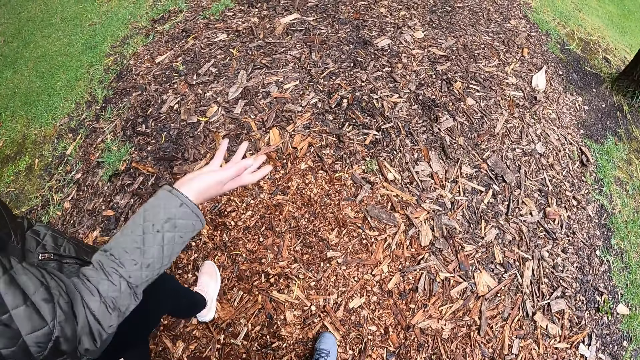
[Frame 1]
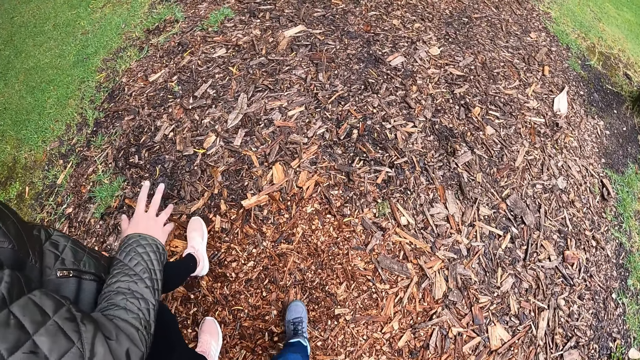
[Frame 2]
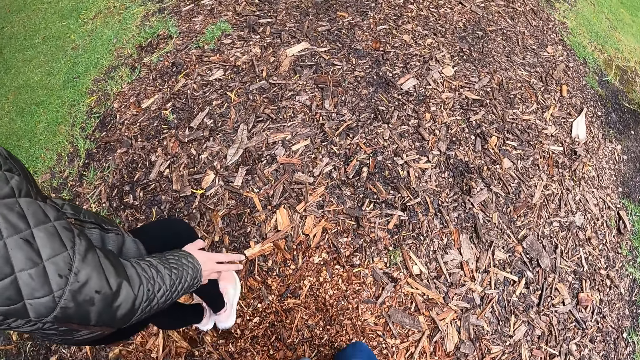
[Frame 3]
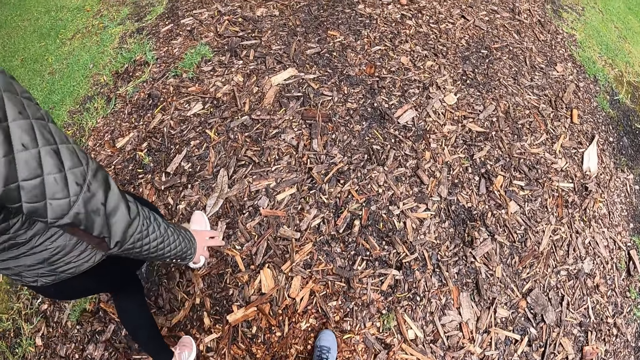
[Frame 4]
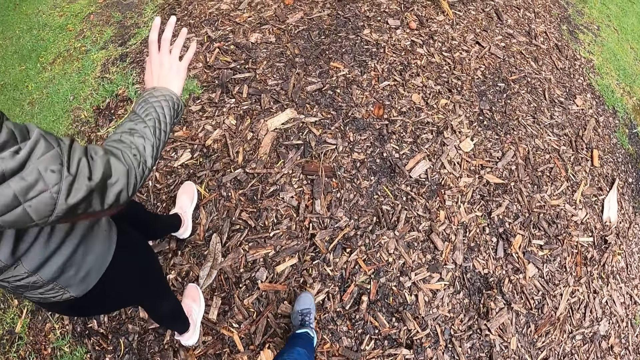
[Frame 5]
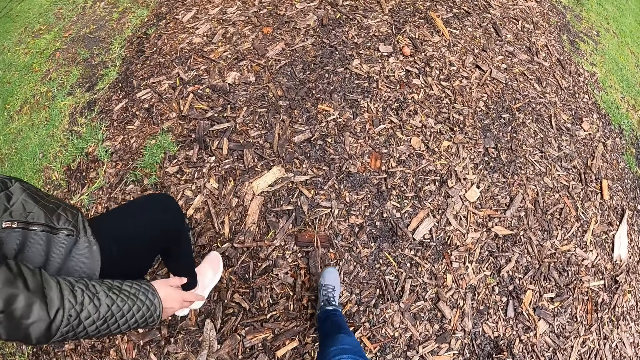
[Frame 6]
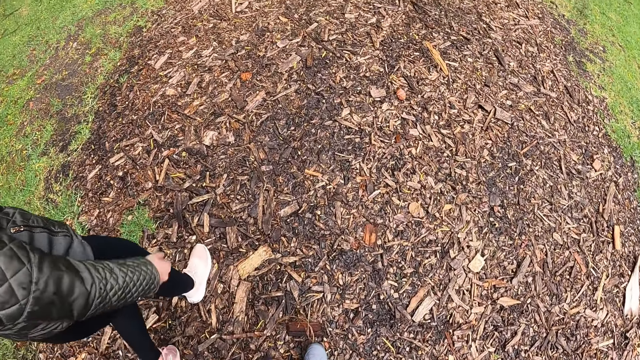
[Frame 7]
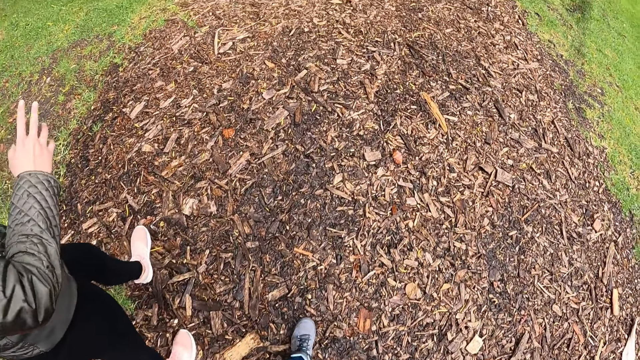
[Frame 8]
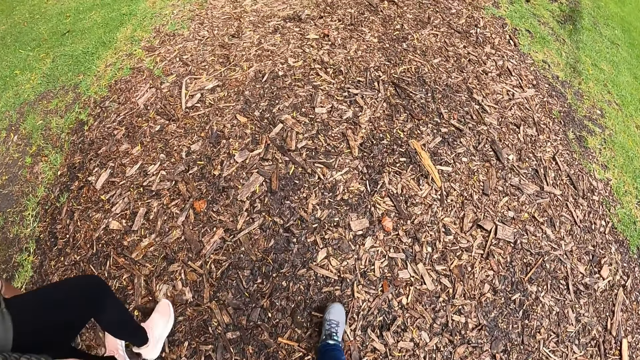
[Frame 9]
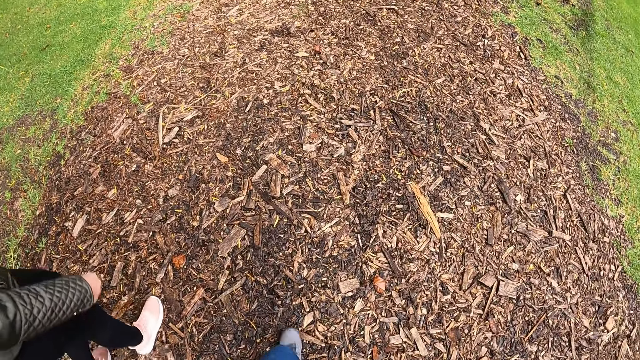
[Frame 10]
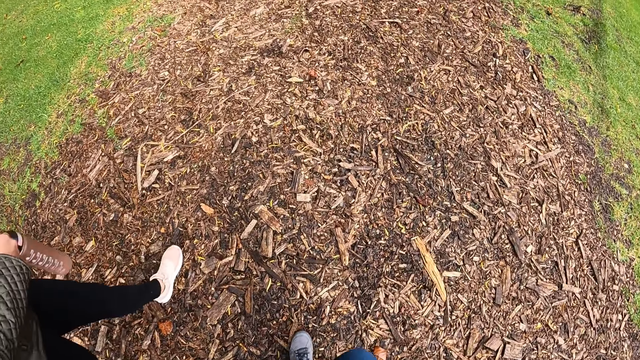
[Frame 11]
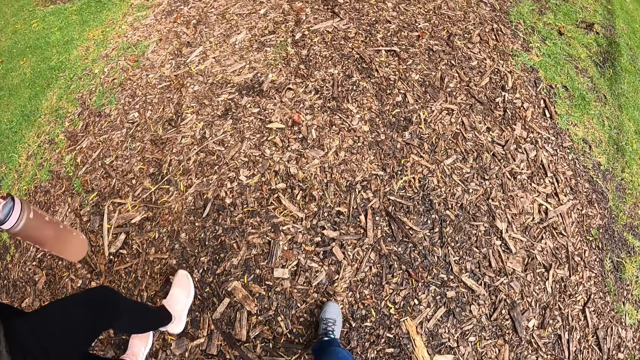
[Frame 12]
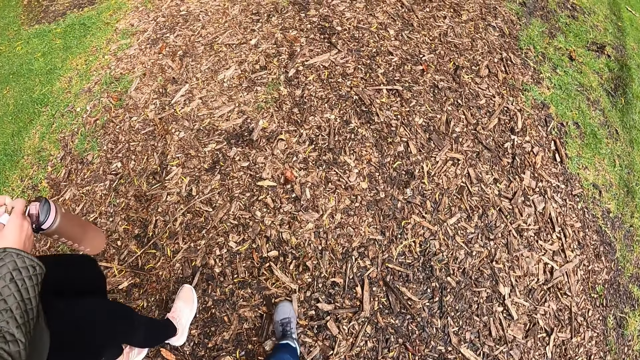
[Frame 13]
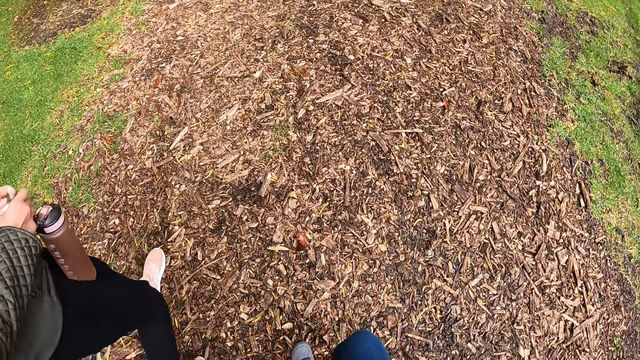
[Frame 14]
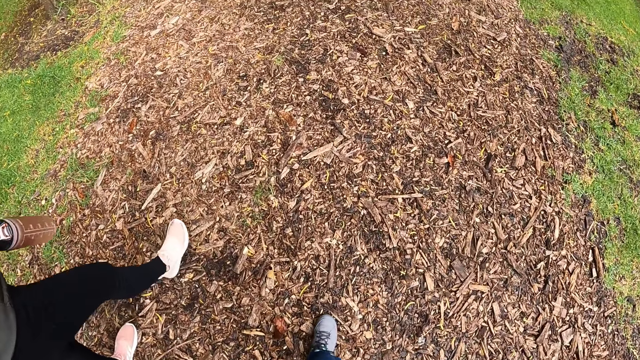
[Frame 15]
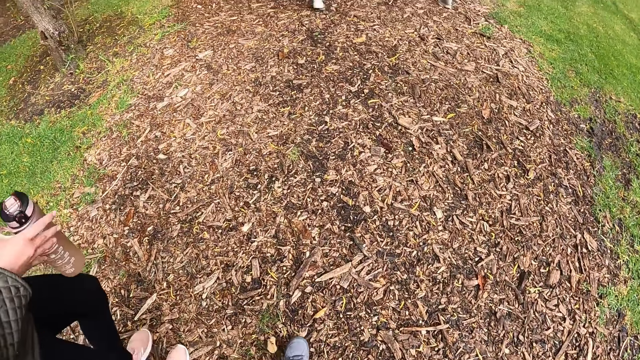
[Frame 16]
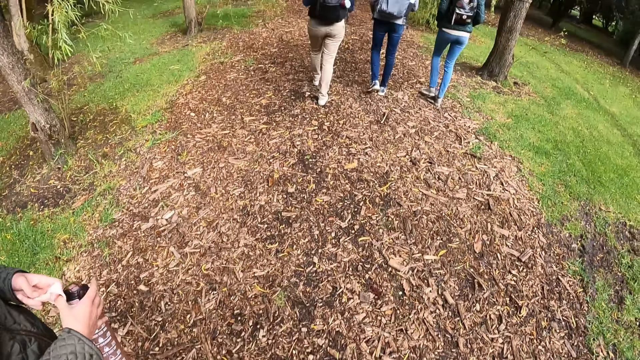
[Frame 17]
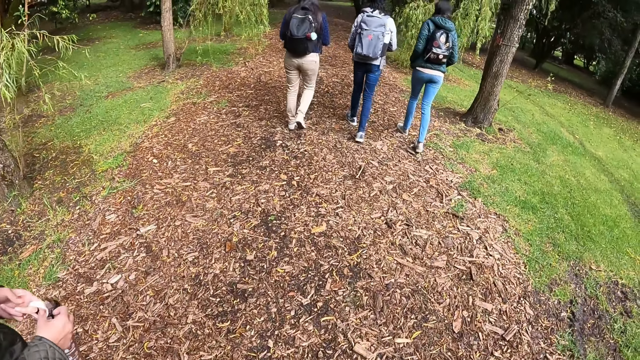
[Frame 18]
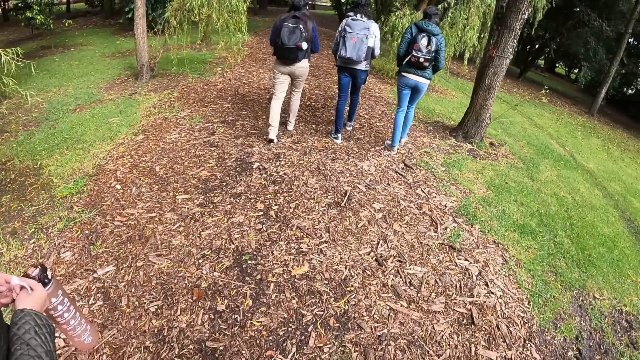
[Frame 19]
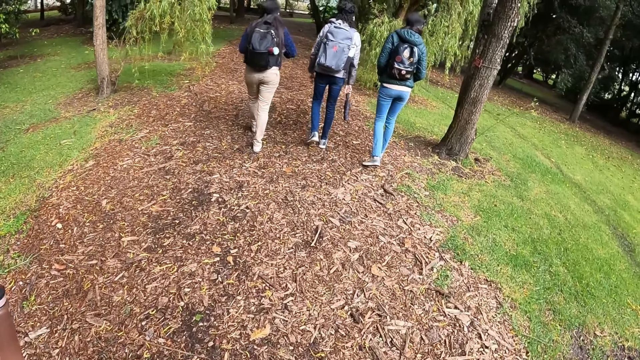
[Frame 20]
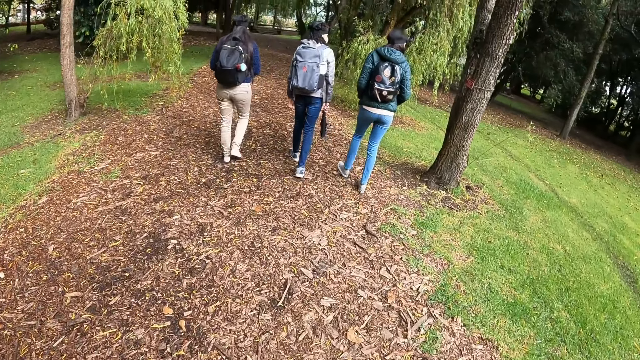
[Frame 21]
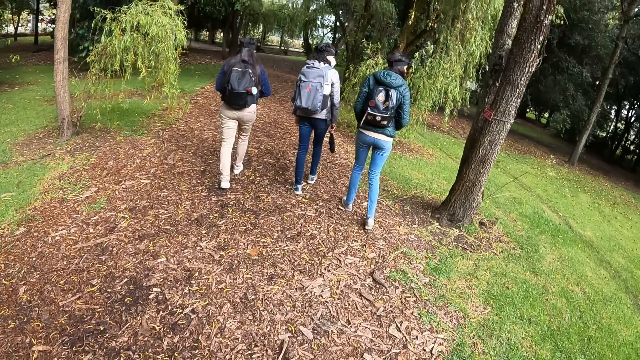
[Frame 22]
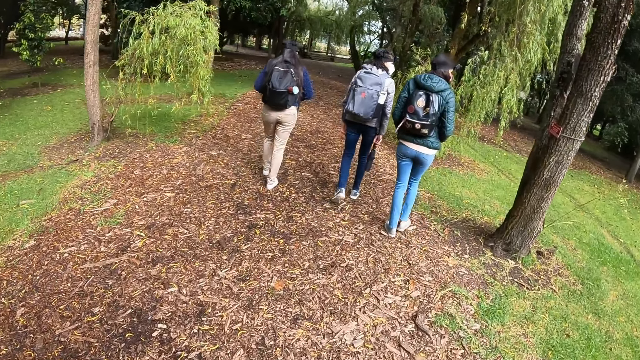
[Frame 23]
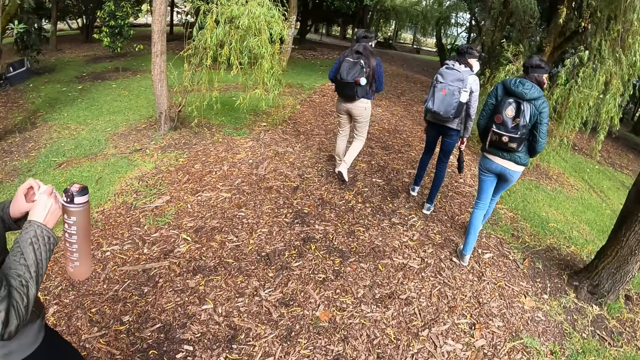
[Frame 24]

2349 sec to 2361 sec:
The woman holds the bottle with both hands.

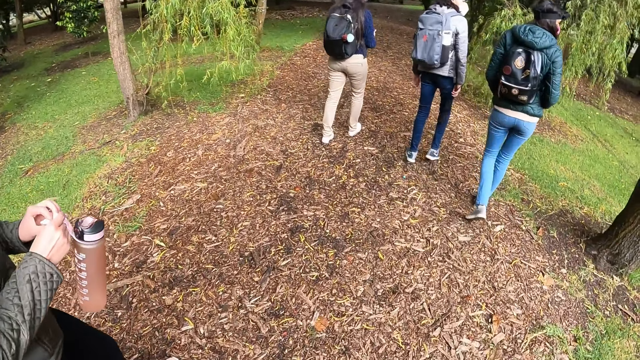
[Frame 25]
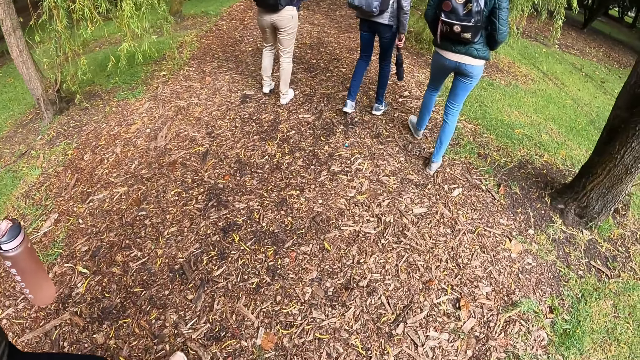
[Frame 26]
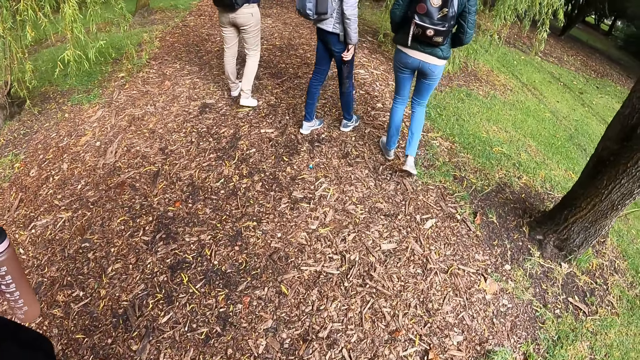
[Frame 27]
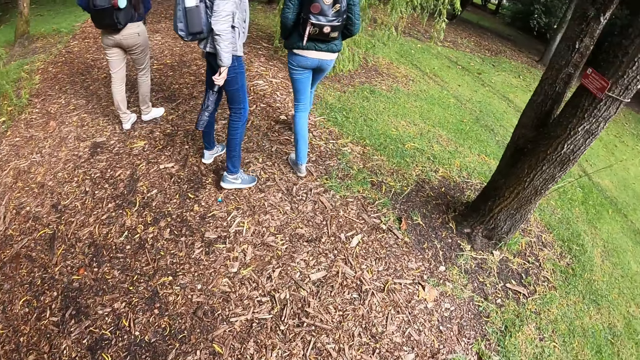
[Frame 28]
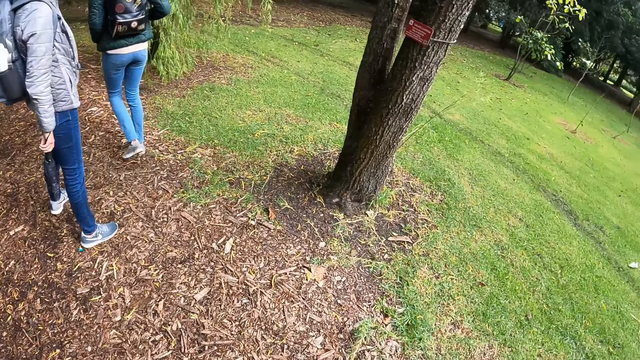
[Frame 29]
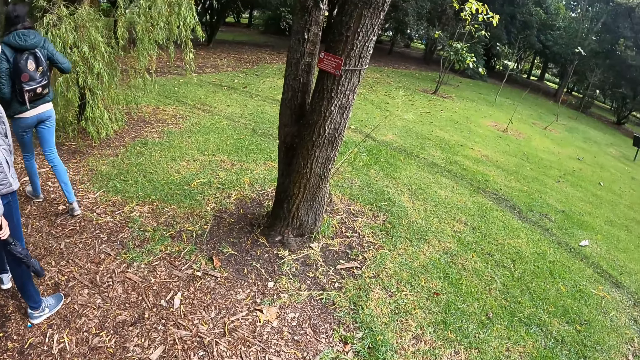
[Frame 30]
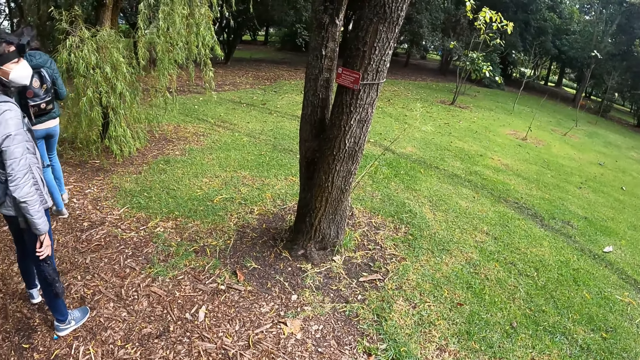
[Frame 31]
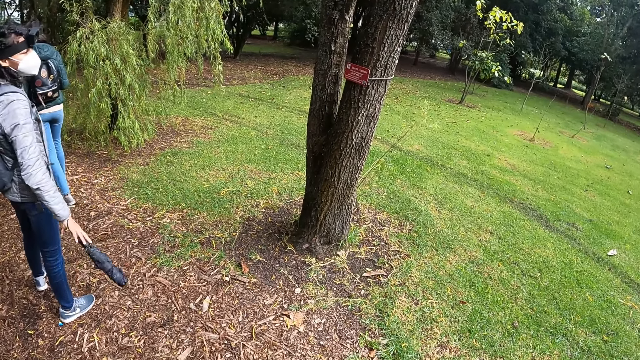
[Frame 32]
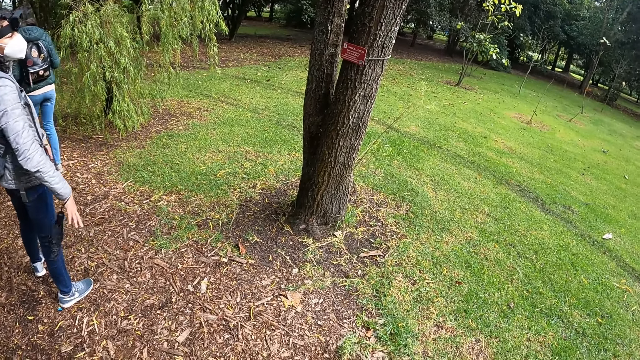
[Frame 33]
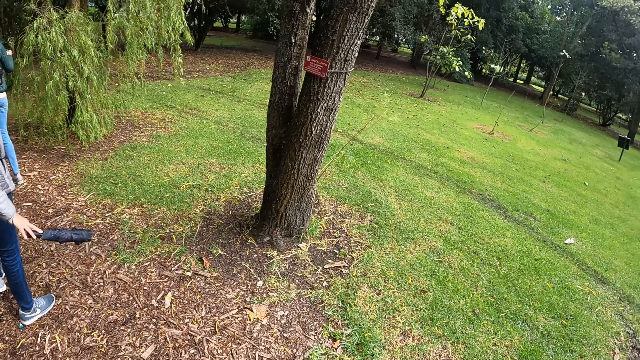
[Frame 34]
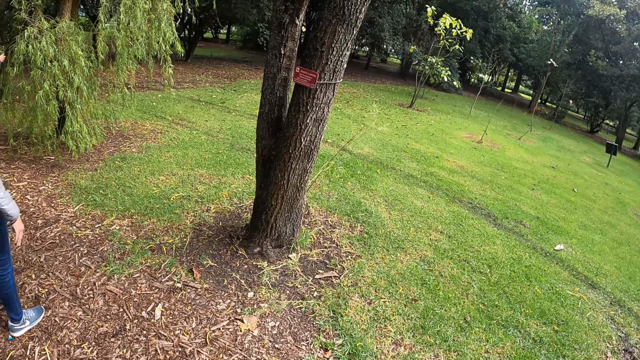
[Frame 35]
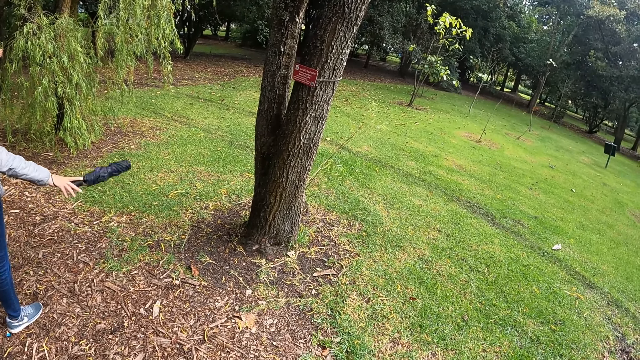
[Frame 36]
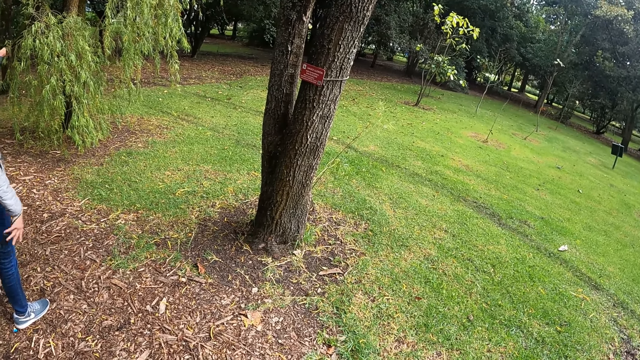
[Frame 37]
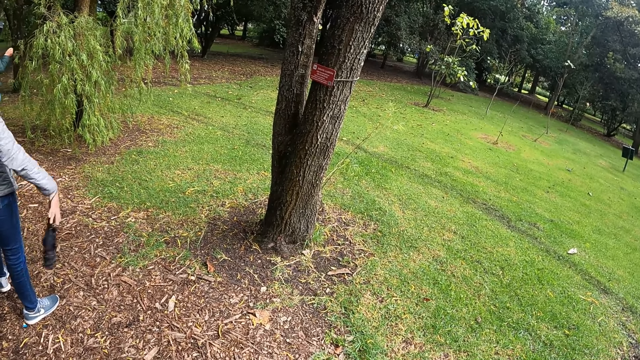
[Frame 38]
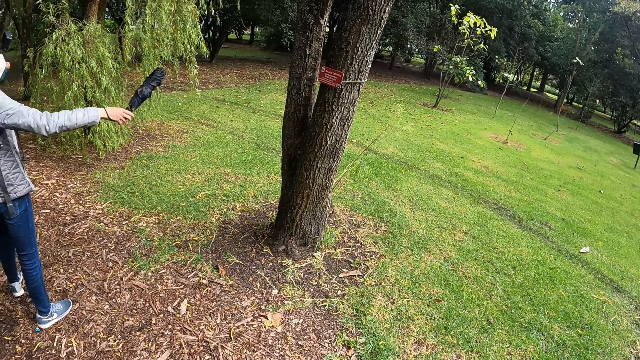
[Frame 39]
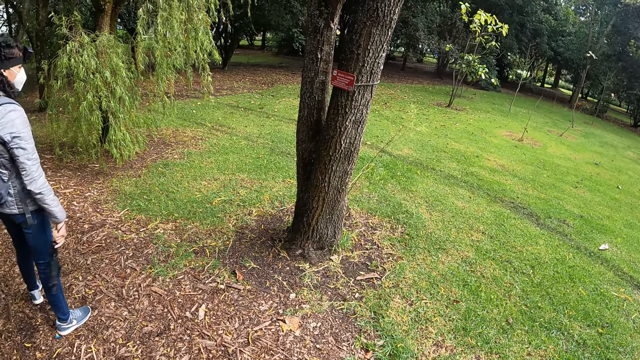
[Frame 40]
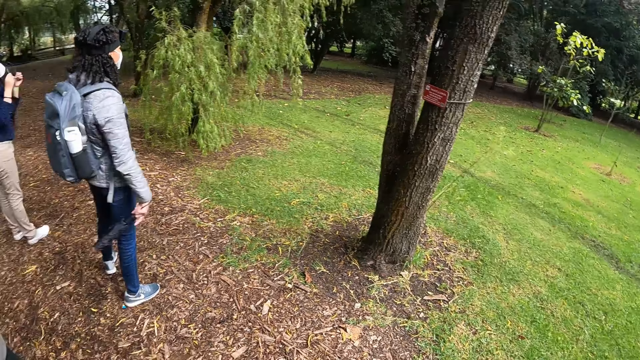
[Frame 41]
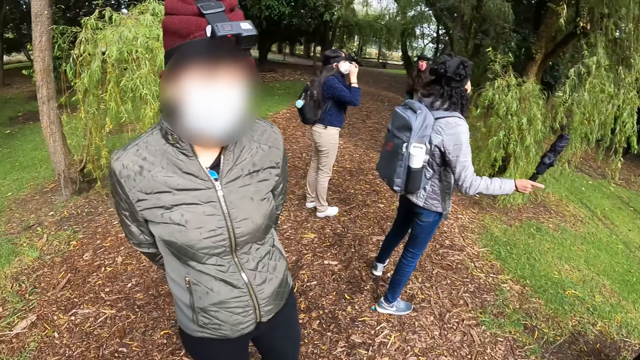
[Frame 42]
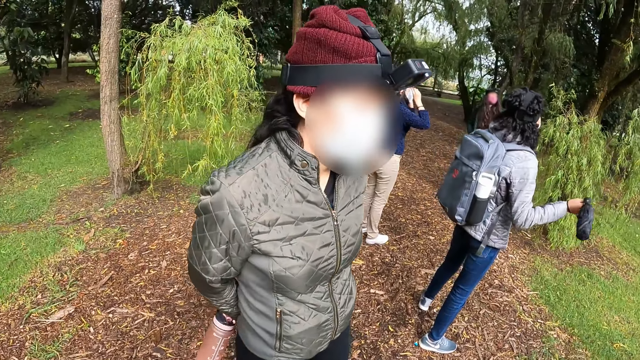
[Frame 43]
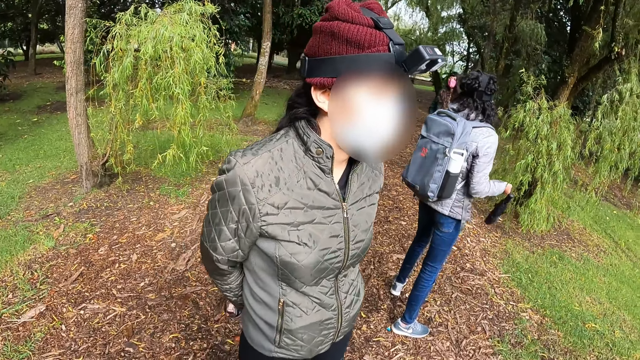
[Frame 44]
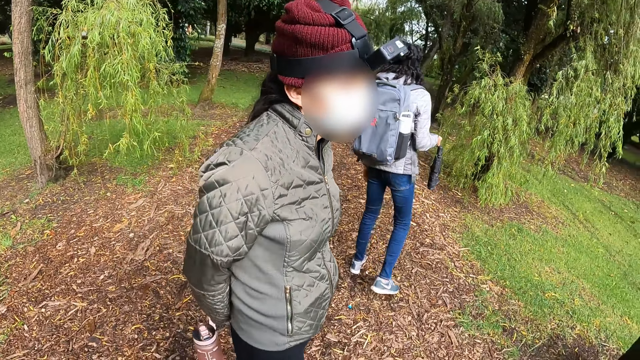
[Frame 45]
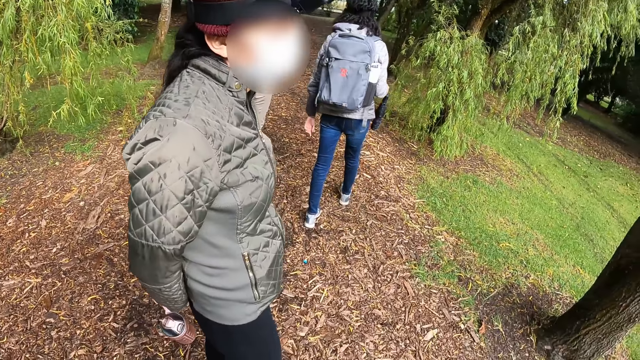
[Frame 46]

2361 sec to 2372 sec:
A woman stands in front of a tree on the trail road. The camera wearer stands on the trail road. The woman swings an umbrella in her right hand. Another woman stands in front of the camera wearer on the trail road.
